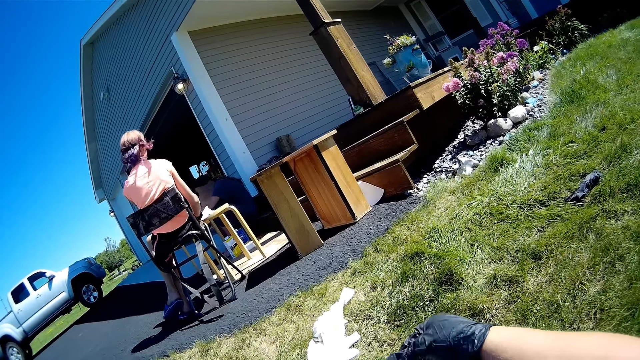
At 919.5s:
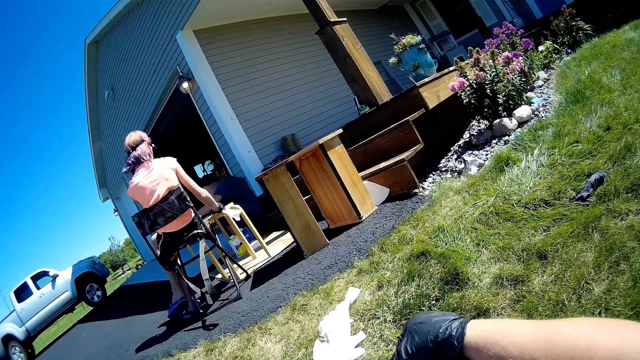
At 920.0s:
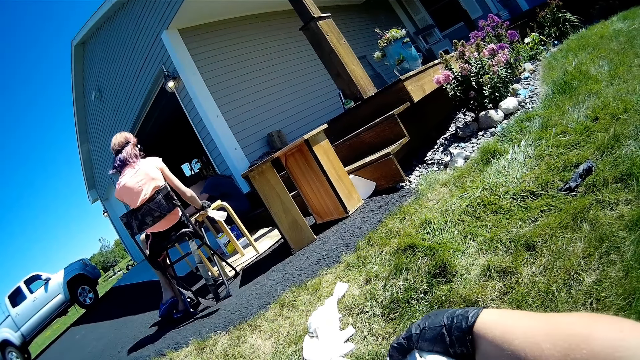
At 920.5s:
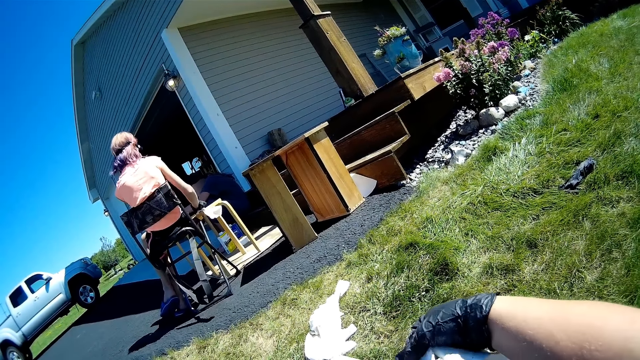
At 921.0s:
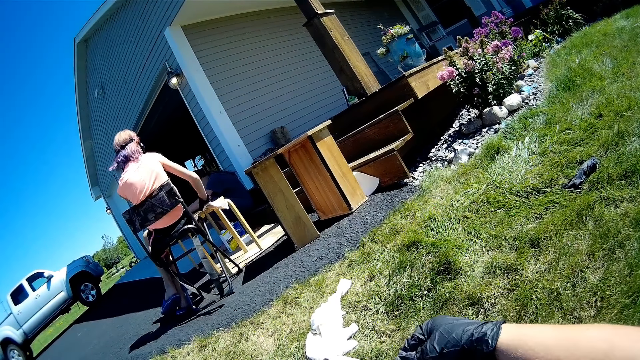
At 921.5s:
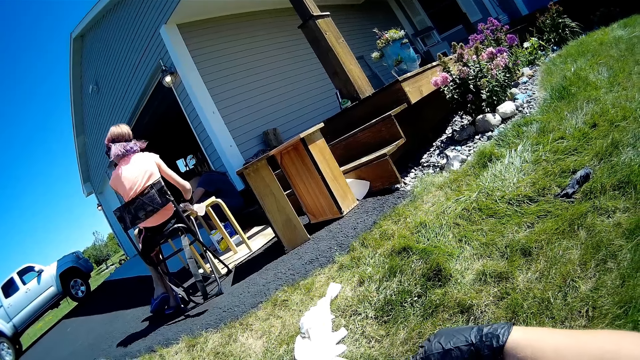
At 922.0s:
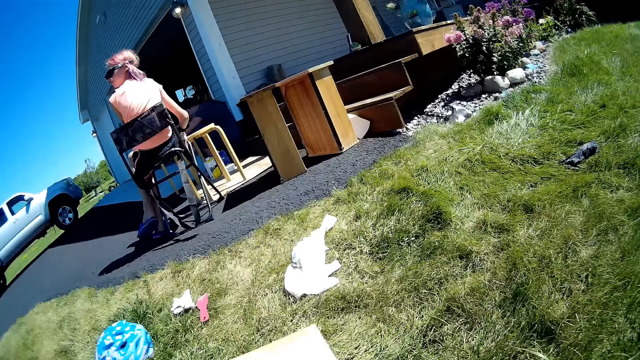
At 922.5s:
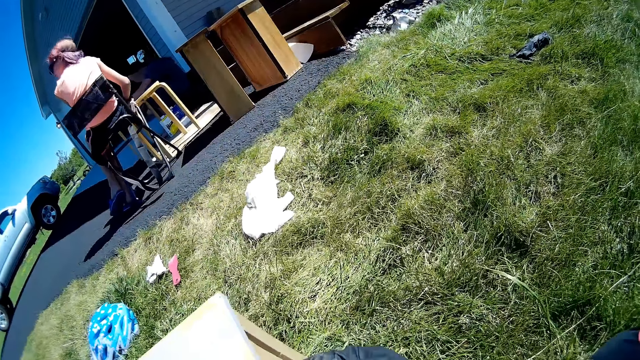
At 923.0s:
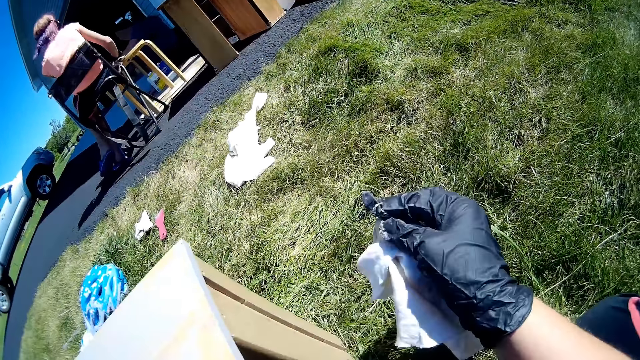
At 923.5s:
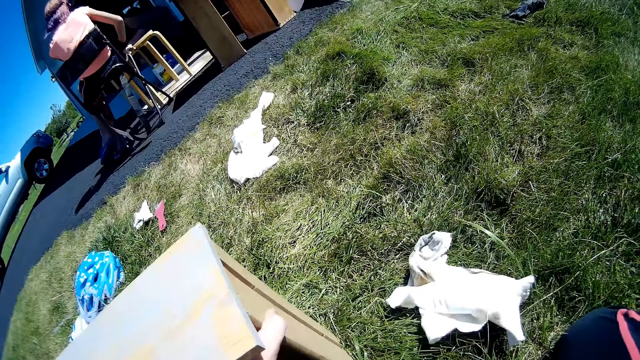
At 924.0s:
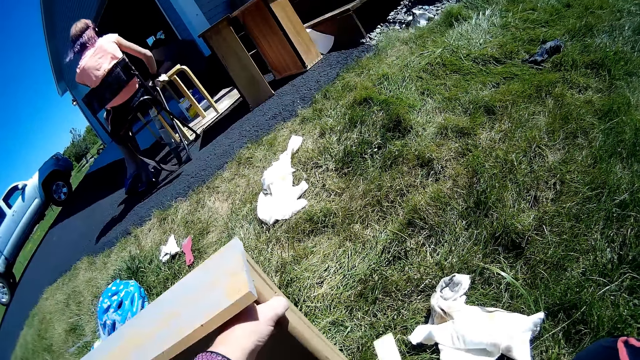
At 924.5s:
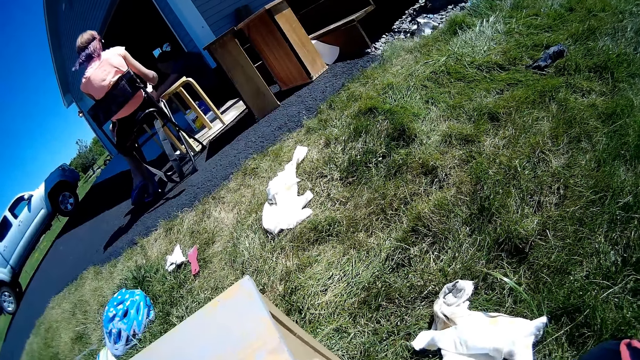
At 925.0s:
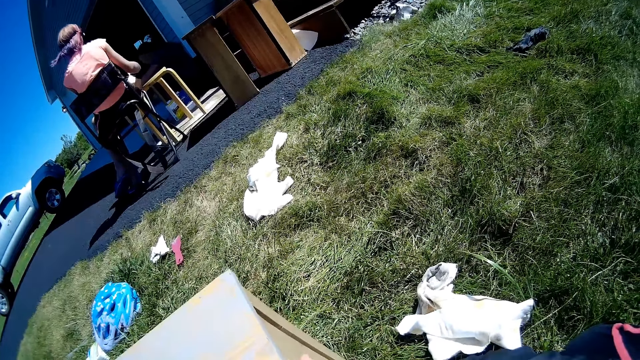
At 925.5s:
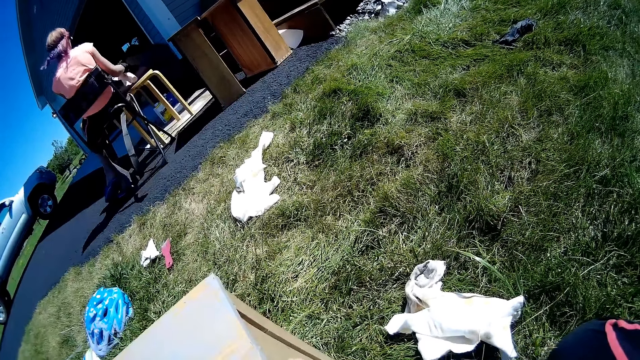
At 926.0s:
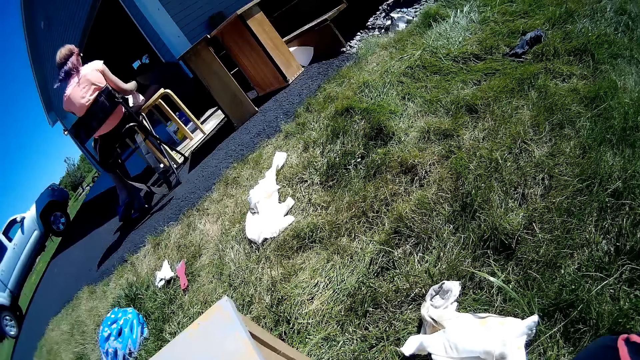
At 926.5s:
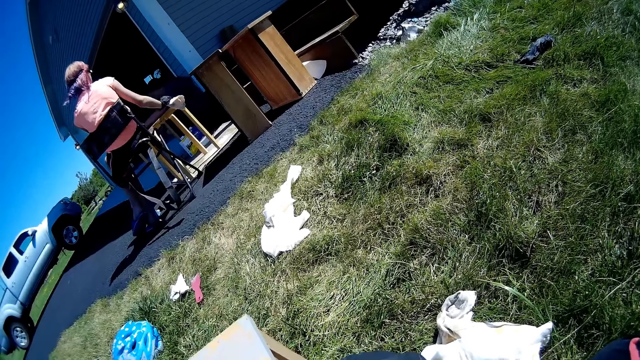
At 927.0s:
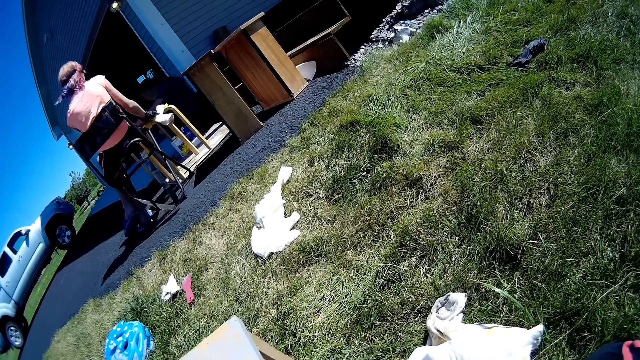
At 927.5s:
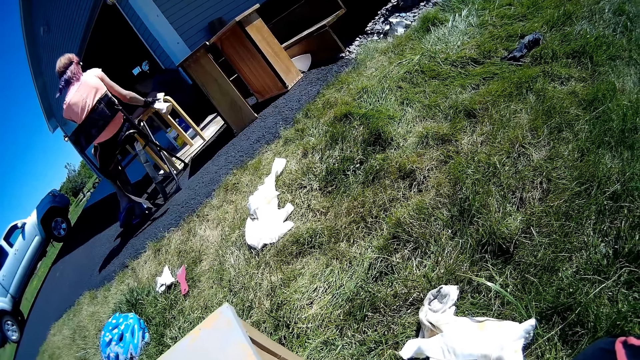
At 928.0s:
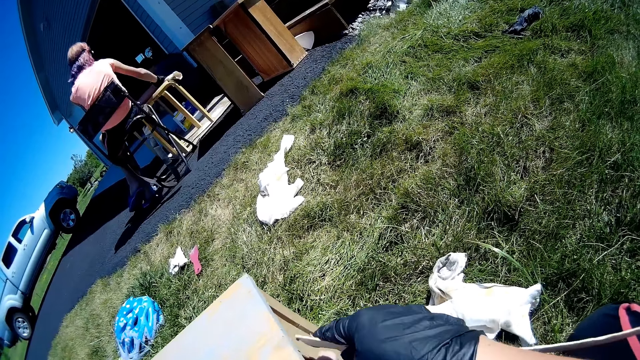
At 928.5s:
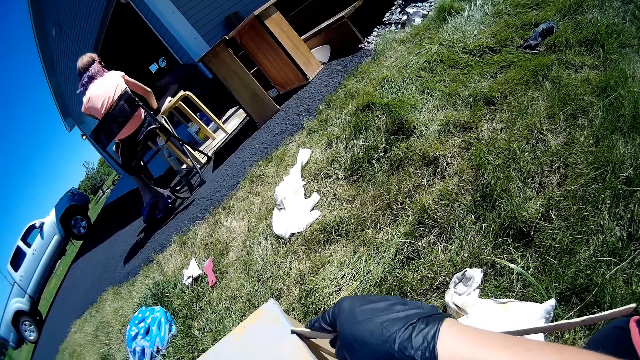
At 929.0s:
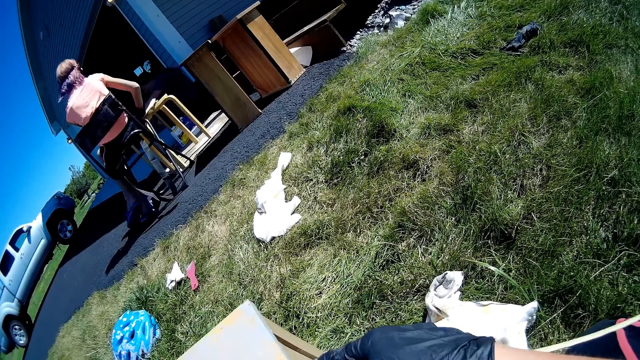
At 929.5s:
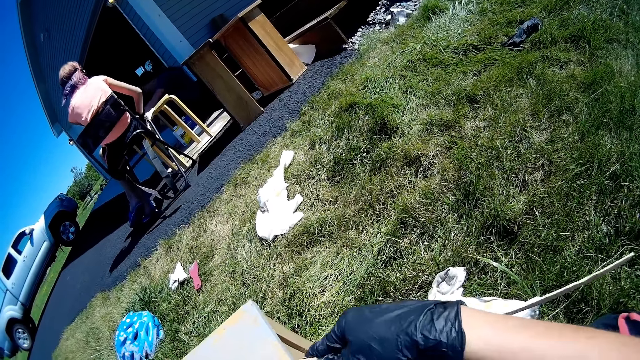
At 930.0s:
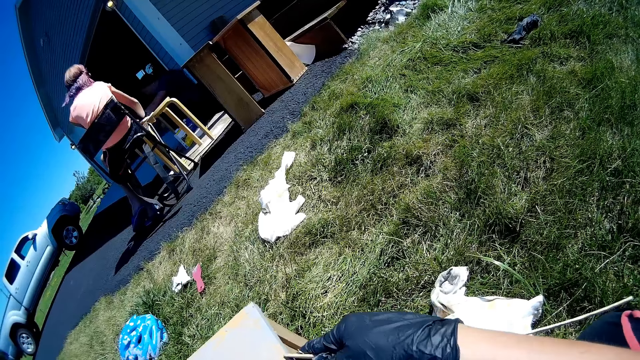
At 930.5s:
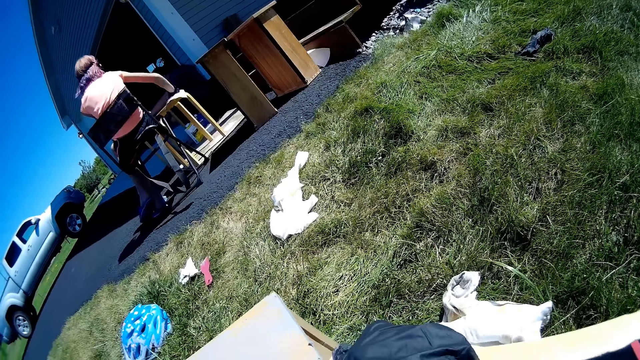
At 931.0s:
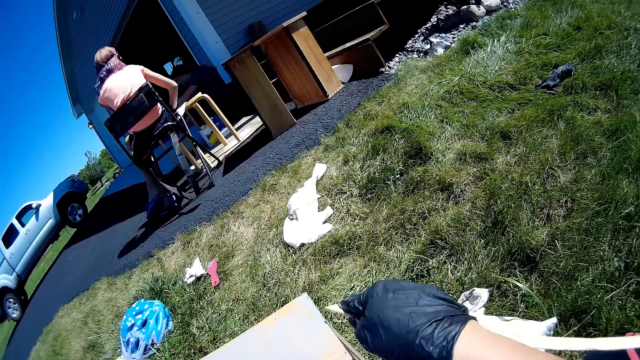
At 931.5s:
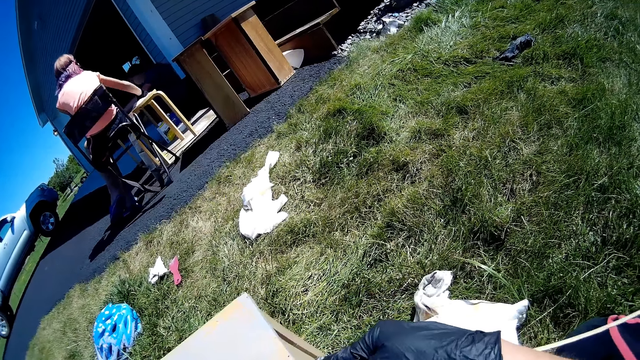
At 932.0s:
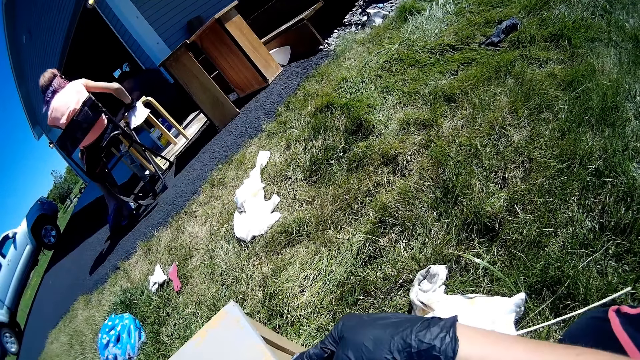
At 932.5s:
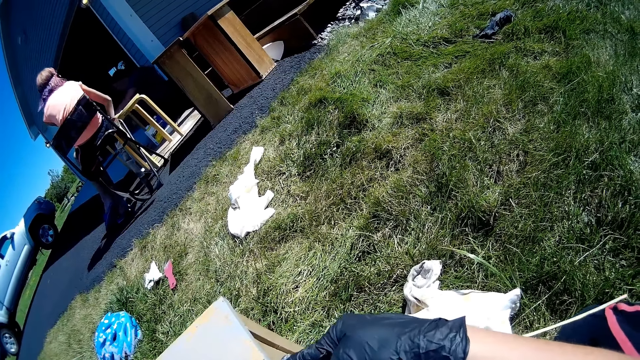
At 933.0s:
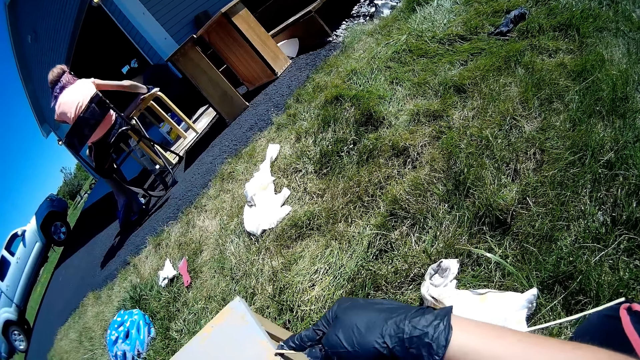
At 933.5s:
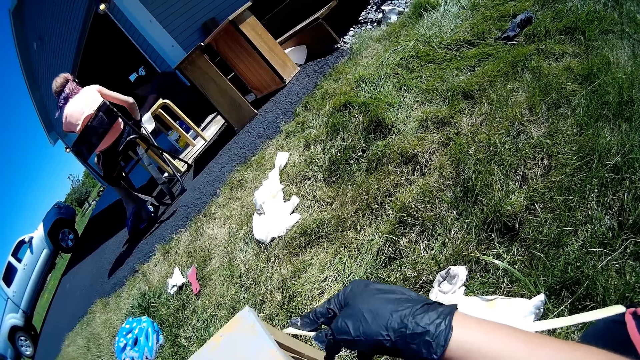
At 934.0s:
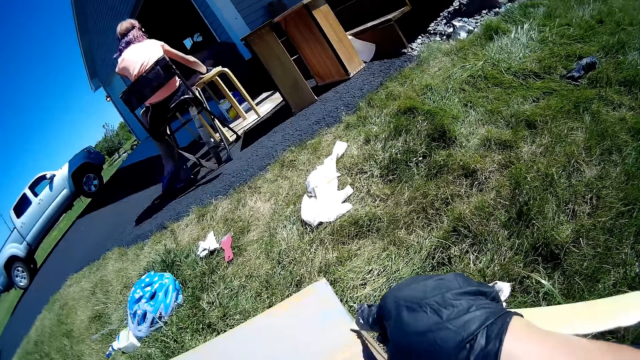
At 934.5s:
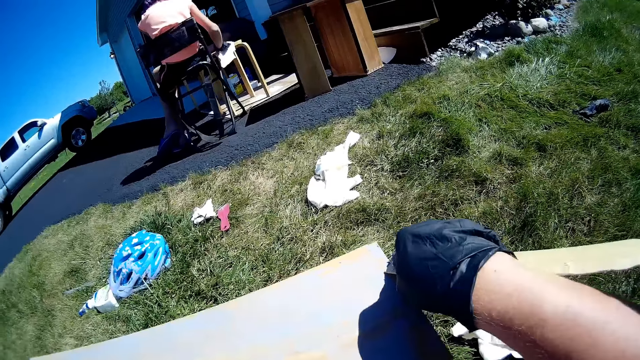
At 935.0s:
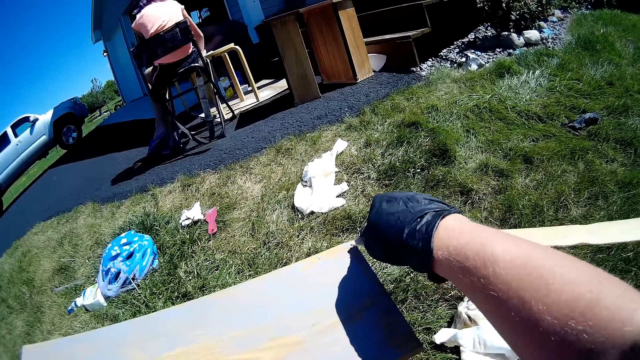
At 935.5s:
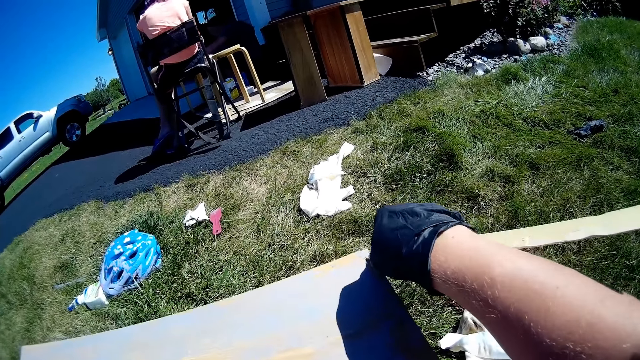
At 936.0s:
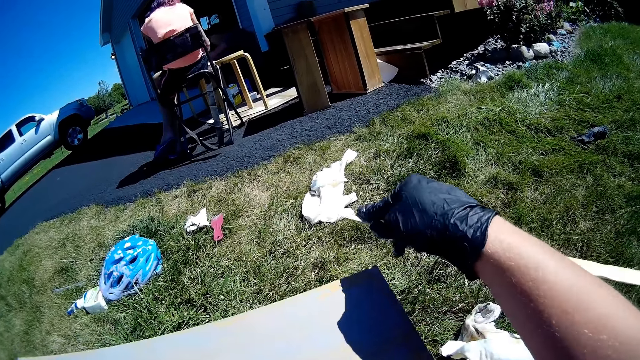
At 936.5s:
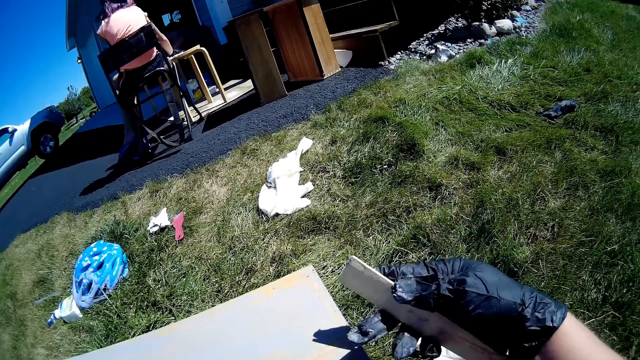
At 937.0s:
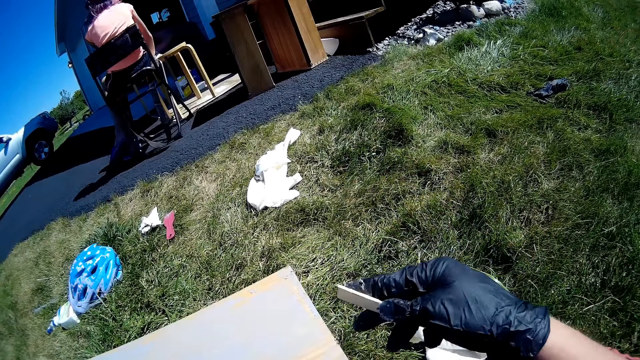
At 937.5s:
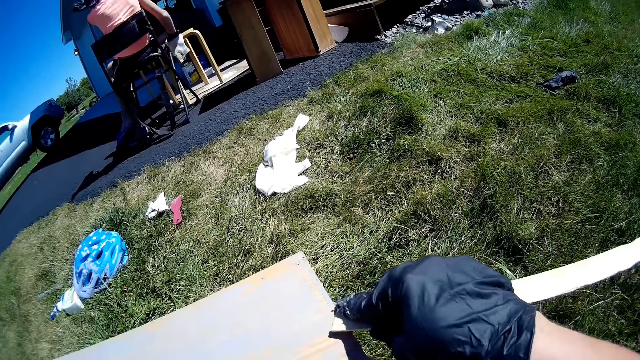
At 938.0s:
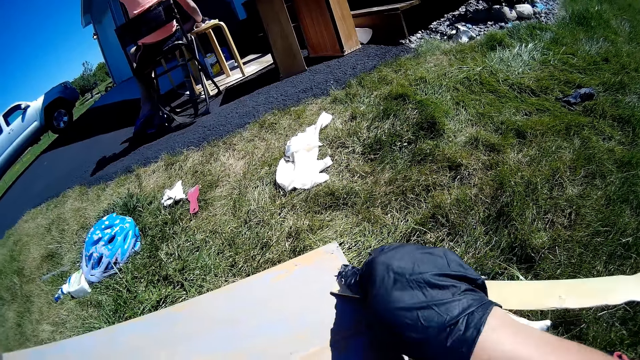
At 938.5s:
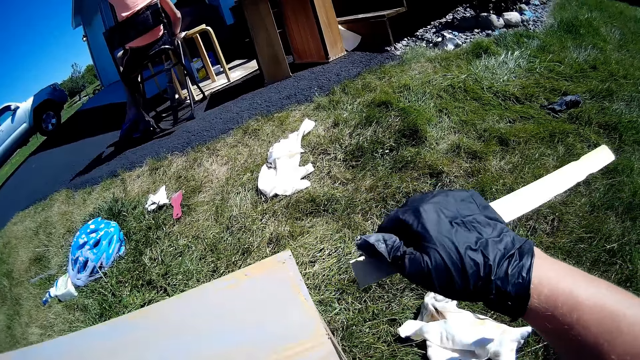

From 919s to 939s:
The camera wearer throws the fabric on the ground. They scrub off paint from the drawer with a piece of wood or stick. They remove something with the stick.
